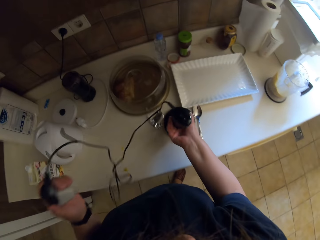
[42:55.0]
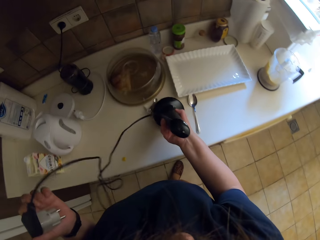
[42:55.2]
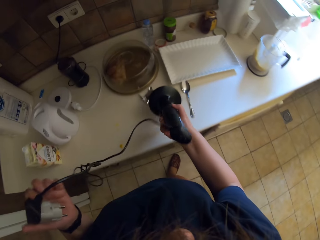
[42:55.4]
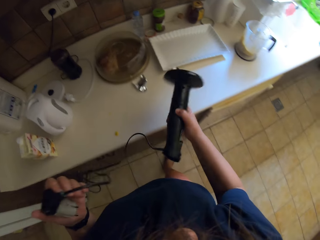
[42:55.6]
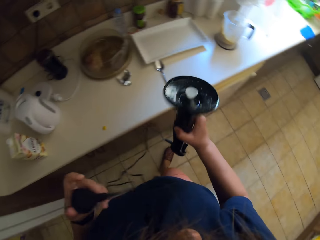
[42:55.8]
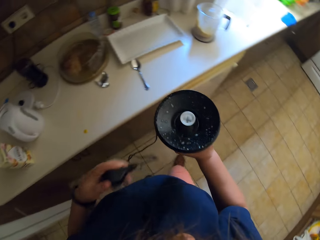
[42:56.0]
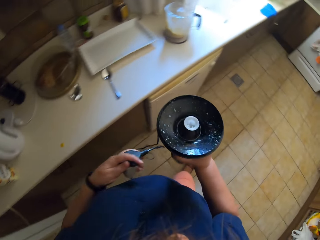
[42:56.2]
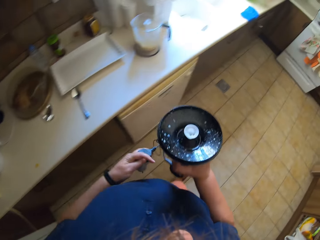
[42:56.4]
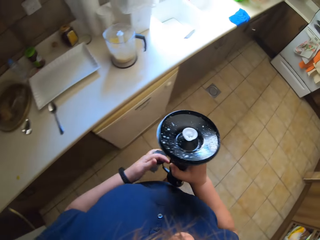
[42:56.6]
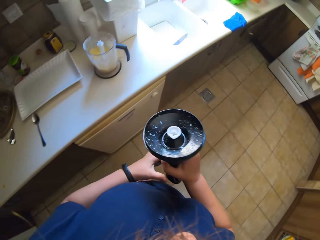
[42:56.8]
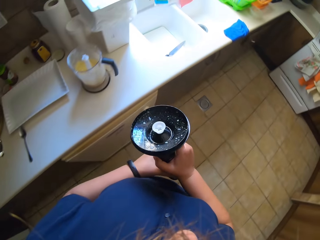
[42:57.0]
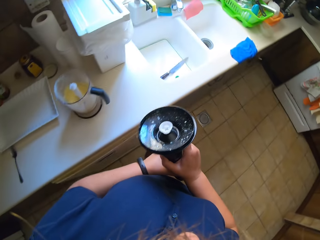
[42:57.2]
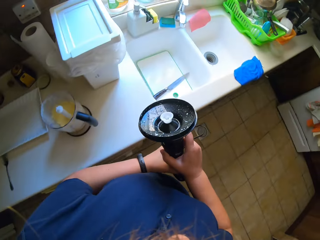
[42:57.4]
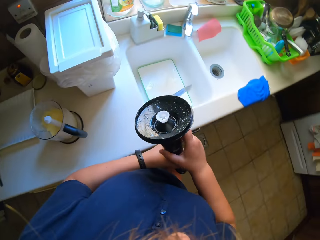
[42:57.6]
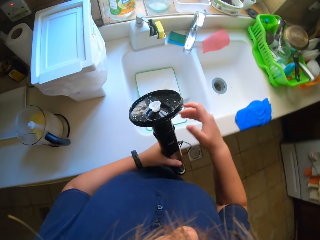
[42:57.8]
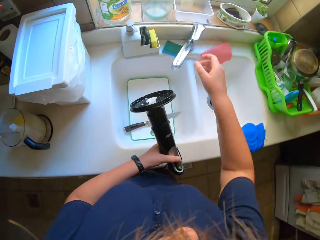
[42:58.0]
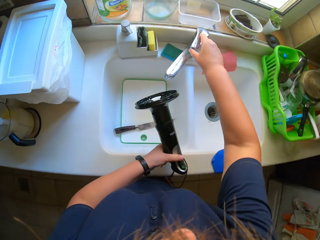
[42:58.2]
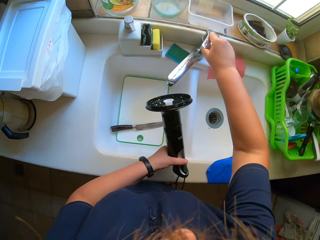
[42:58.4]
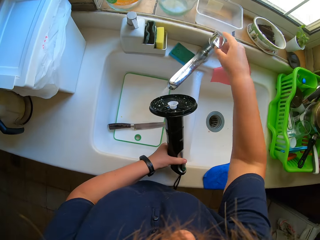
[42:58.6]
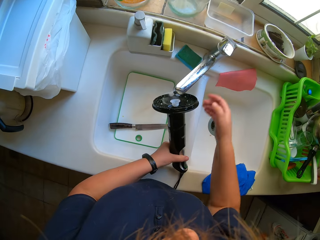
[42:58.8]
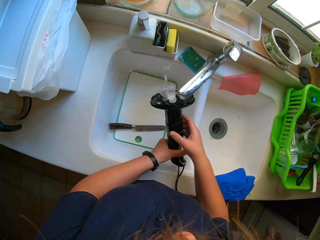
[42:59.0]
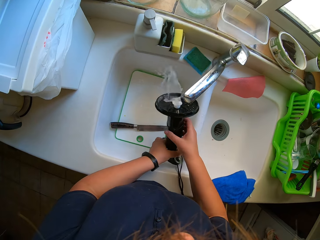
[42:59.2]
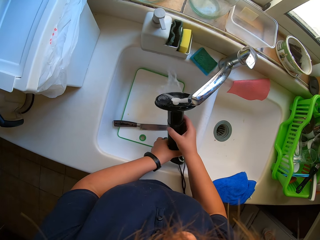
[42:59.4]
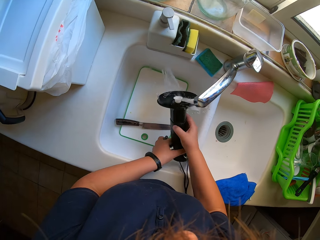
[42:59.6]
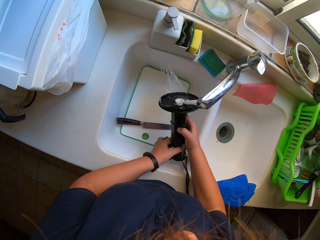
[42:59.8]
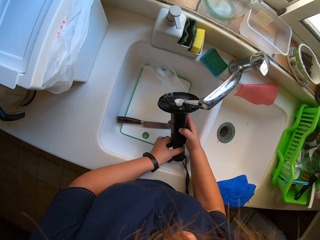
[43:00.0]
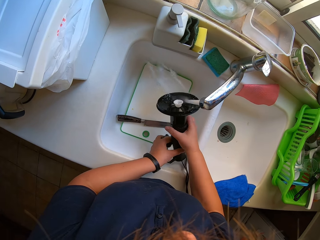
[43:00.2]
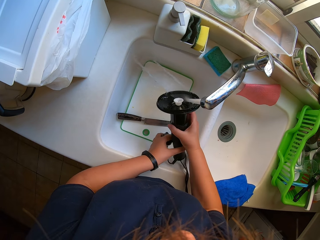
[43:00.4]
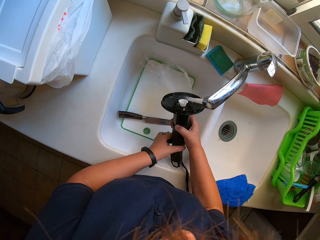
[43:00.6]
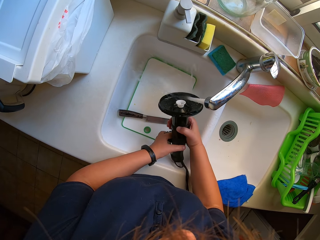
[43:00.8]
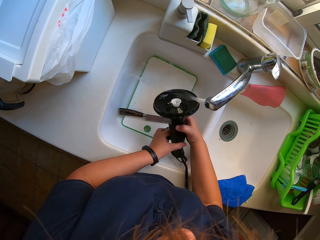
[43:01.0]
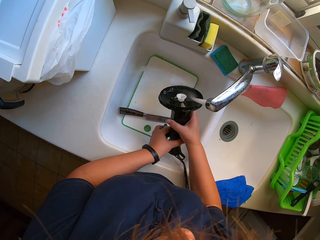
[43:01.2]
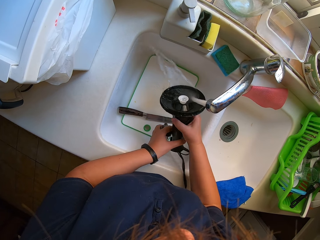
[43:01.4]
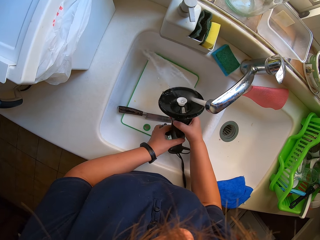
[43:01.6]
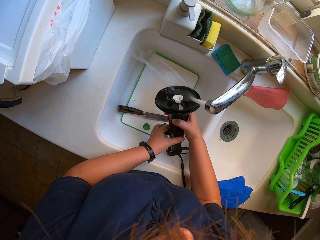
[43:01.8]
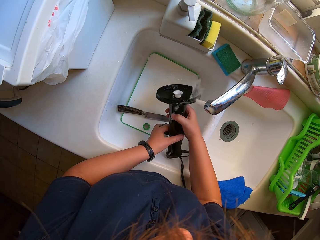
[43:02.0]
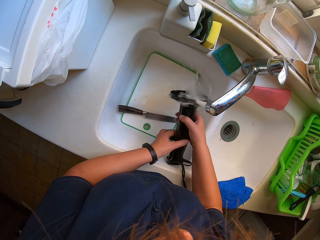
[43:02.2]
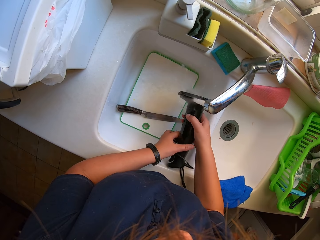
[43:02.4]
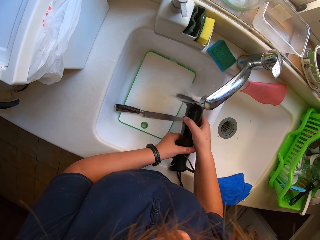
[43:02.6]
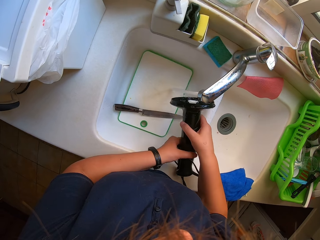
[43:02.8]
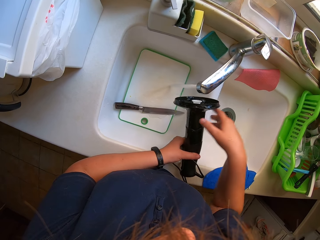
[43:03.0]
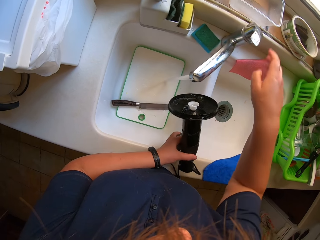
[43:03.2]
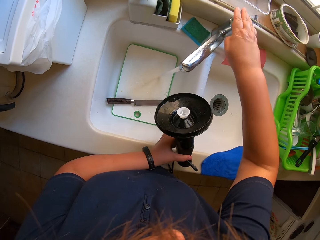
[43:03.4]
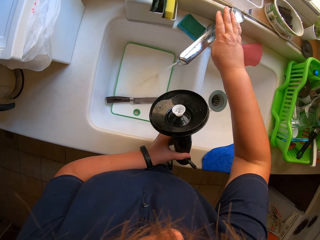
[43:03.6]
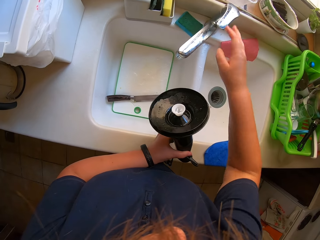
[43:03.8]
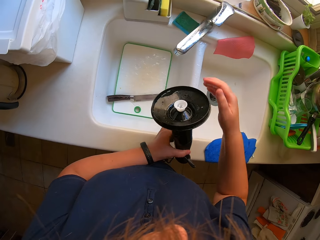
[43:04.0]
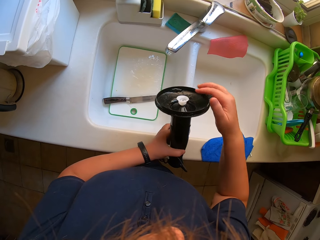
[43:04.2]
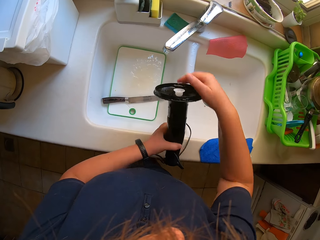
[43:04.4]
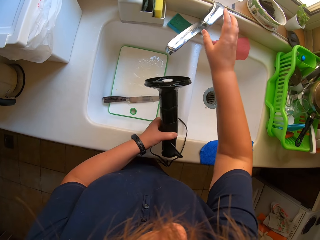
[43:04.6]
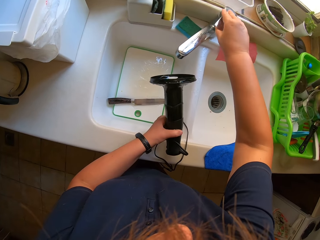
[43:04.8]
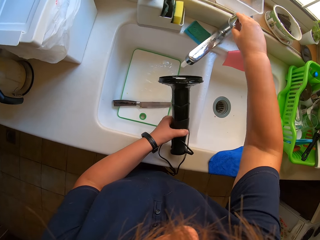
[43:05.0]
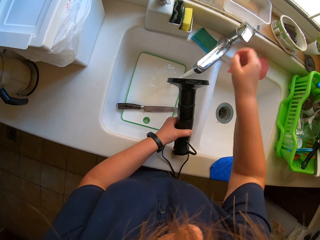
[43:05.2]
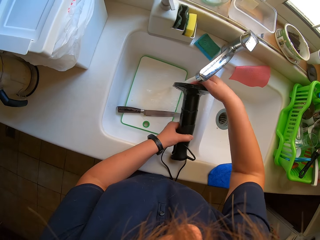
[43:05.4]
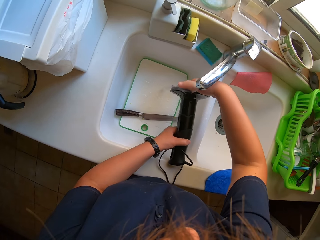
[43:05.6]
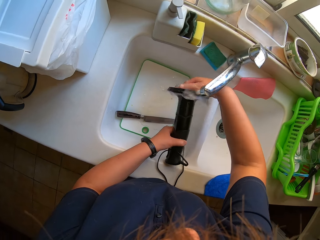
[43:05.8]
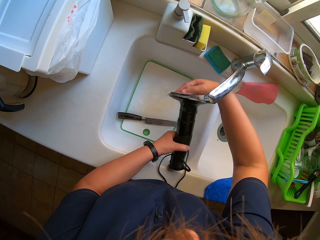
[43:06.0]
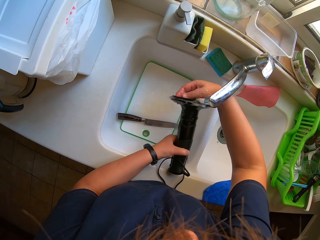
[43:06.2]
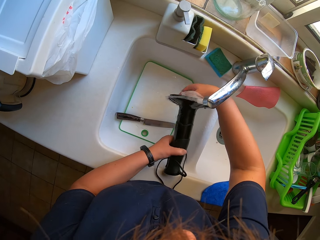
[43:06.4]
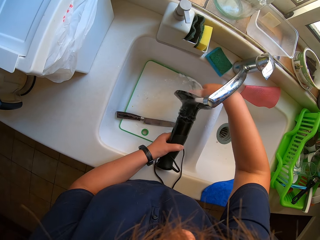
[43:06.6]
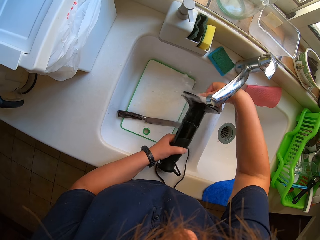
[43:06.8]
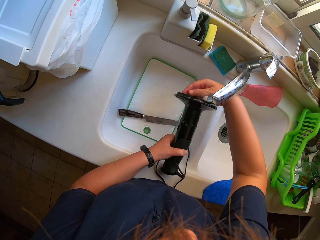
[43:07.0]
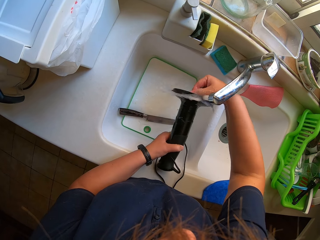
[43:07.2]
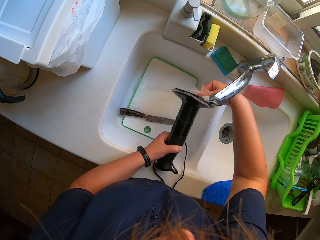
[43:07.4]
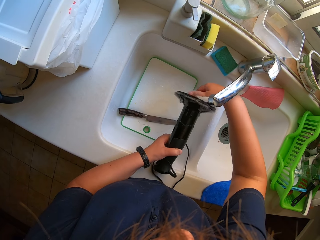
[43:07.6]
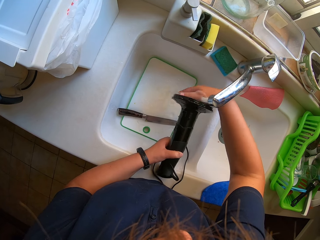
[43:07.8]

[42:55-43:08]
The camera wearer picks up the blender lid. They walk around. They open the tap. They clean the blender lid. They close the tap. They open the tap. They clean the blender lid.

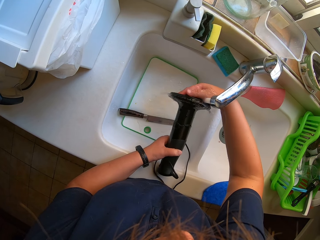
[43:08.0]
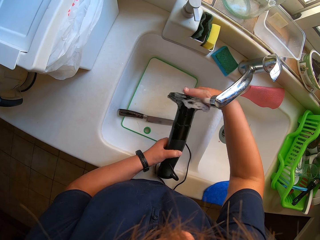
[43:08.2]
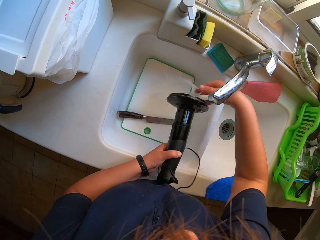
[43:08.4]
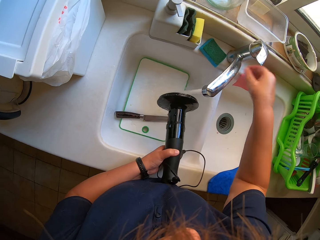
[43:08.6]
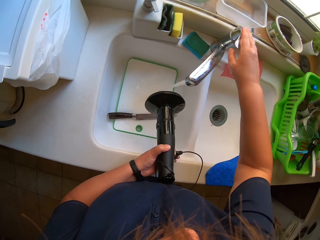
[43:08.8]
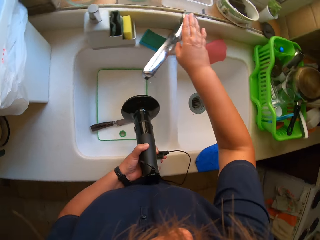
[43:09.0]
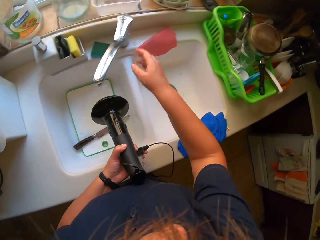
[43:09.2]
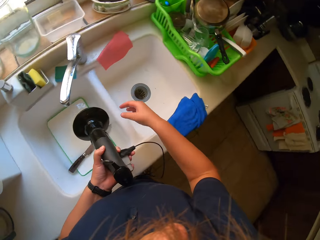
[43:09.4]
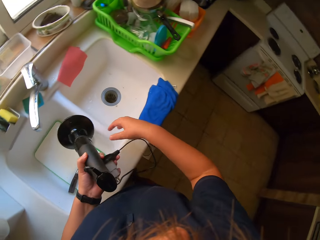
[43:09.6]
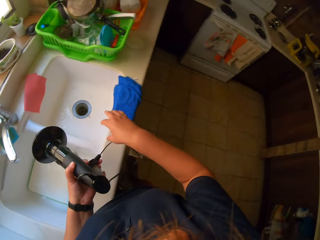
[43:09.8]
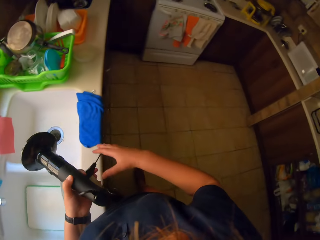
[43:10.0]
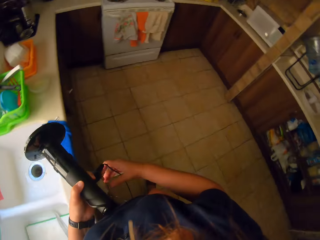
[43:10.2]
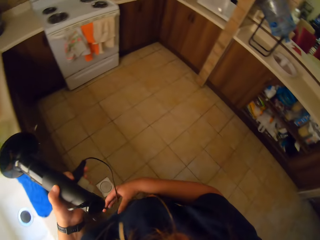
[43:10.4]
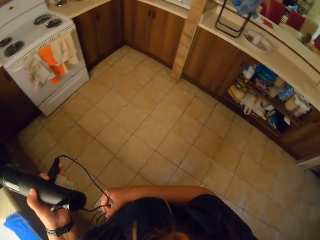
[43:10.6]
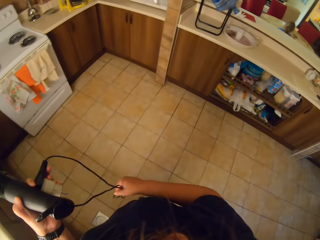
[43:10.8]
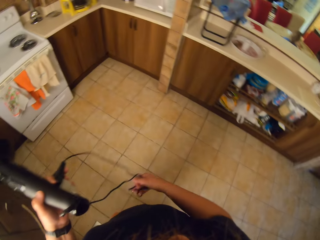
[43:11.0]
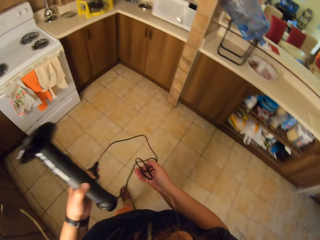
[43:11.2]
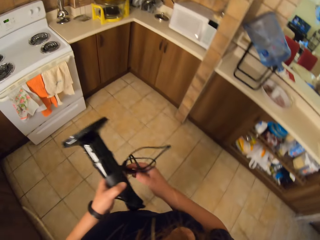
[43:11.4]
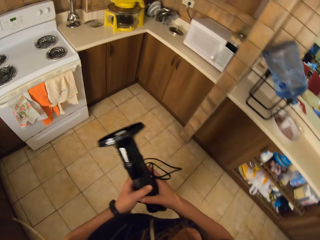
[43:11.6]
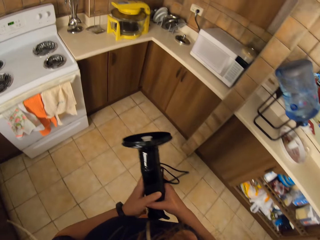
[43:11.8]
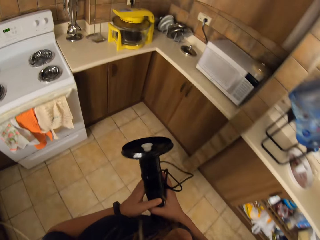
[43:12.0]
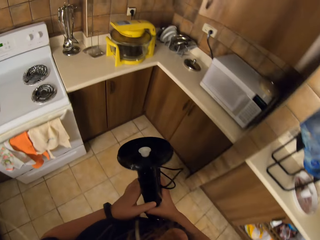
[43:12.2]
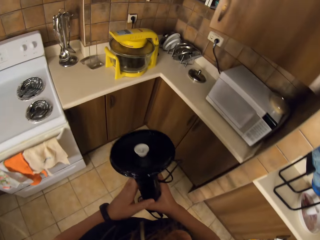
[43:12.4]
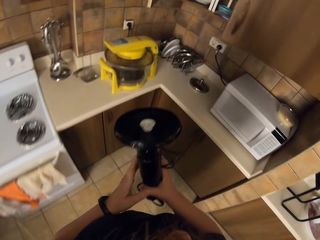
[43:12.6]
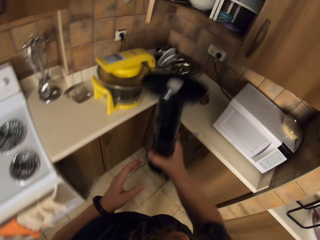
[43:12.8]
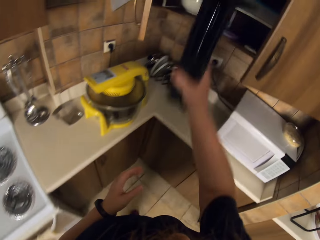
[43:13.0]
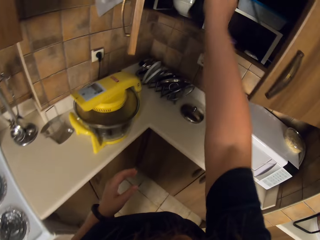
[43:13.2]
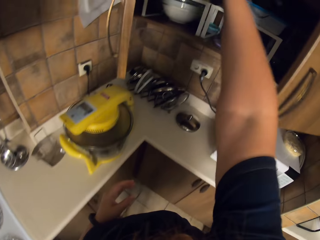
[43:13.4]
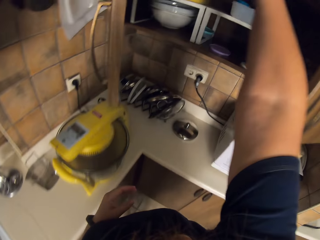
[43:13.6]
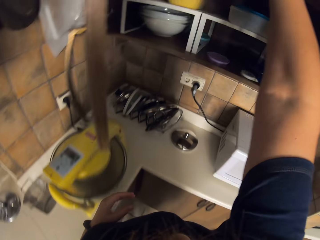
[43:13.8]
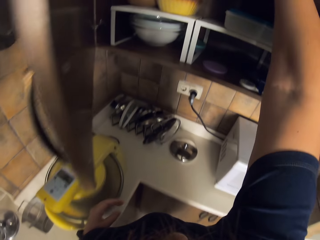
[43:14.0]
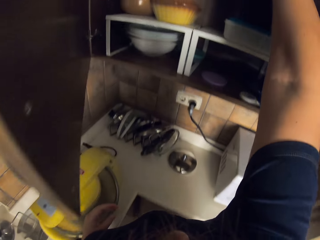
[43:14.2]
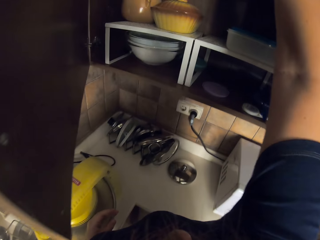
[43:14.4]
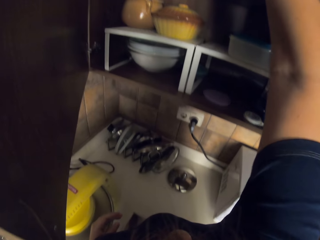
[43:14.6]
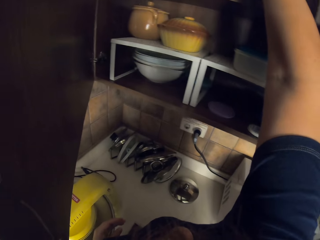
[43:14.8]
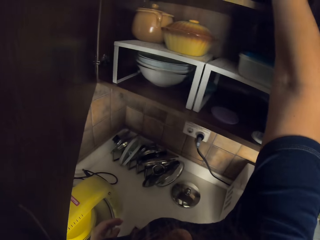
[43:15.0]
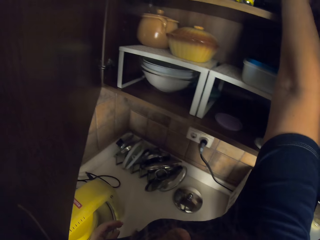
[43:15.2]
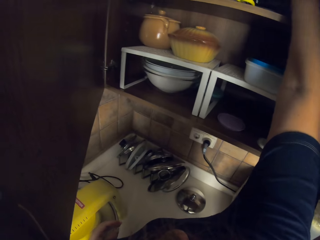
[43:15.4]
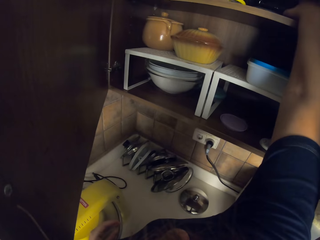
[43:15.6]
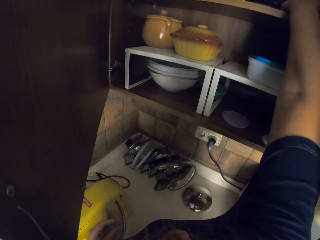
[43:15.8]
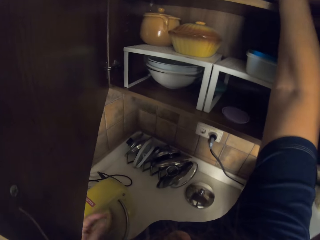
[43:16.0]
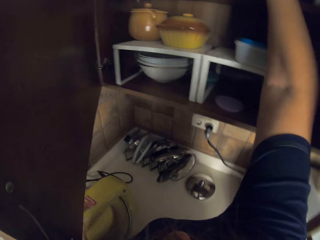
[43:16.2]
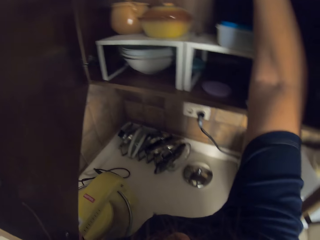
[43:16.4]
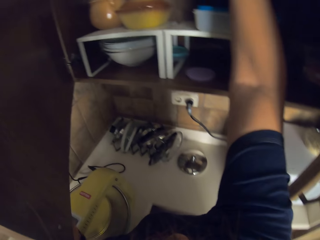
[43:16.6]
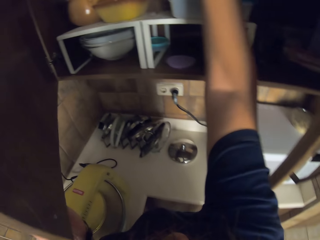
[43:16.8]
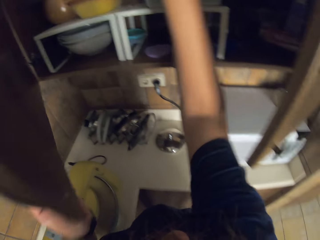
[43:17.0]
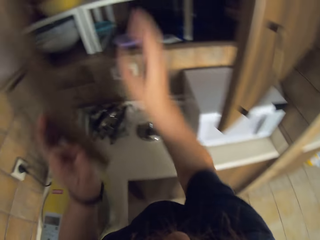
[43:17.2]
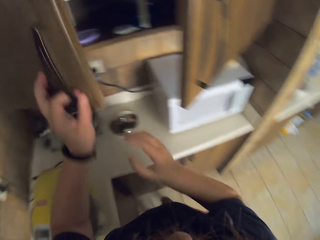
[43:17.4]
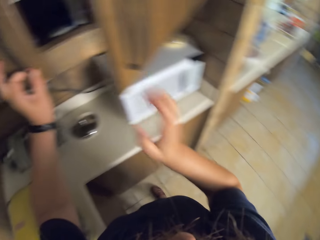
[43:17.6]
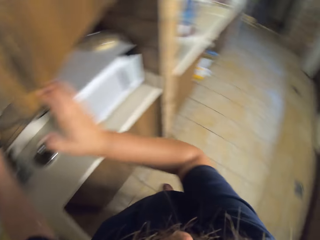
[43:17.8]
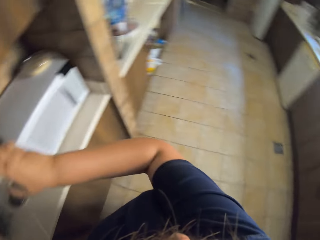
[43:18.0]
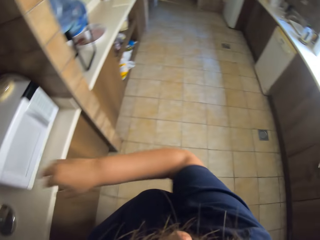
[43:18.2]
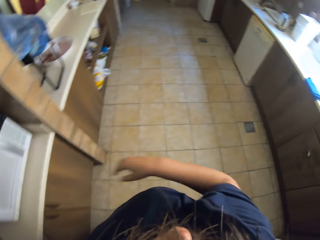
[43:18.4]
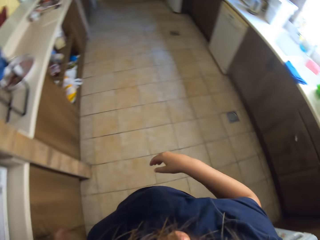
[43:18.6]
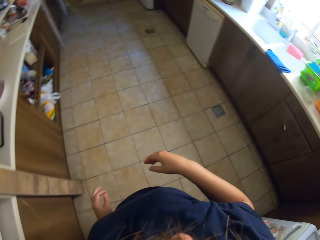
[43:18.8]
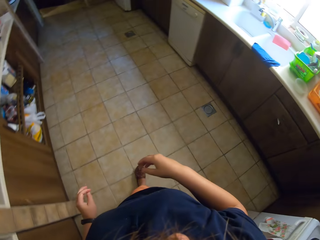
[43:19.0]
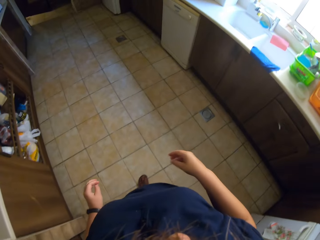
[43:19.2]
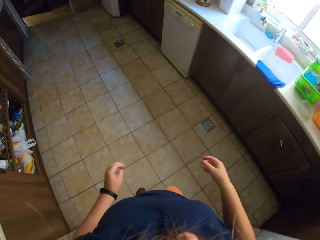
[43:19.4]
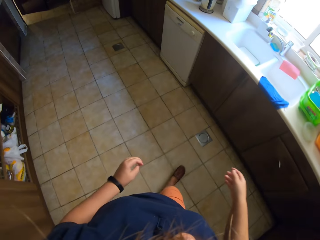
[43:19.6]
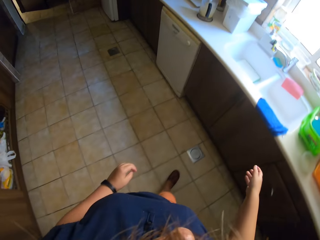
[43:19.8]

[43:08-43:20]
The camera wearer closes the tap. They walk around. They put the blender lid in the cabinet. They close the cabinet. They walk around.
